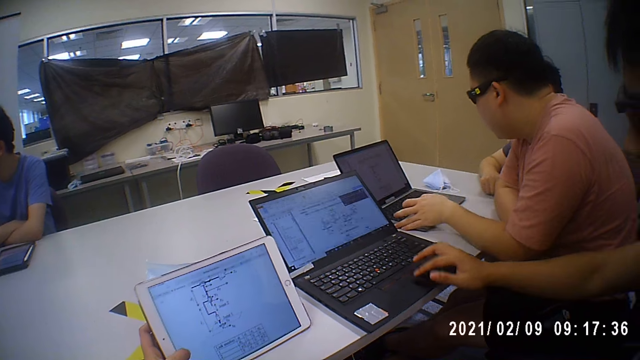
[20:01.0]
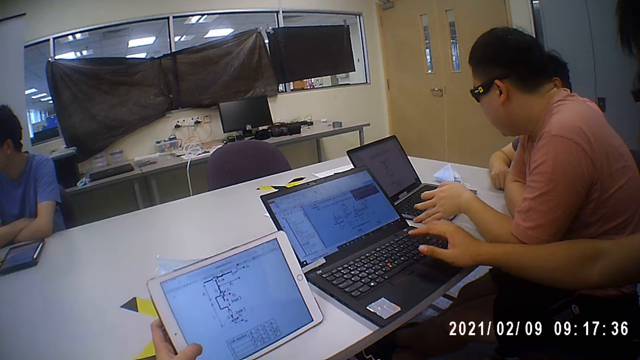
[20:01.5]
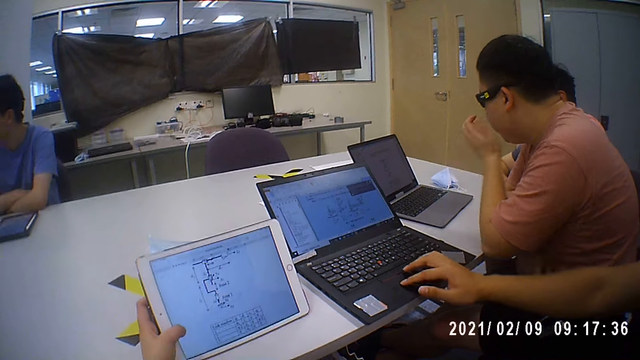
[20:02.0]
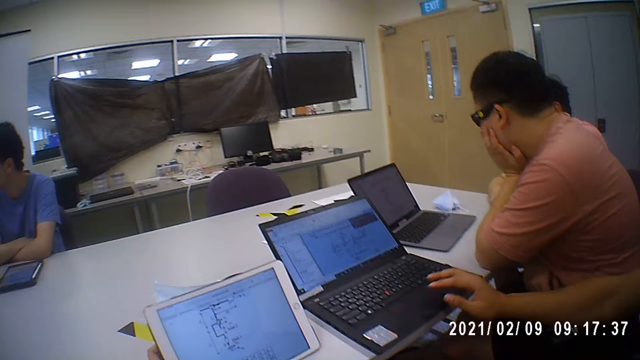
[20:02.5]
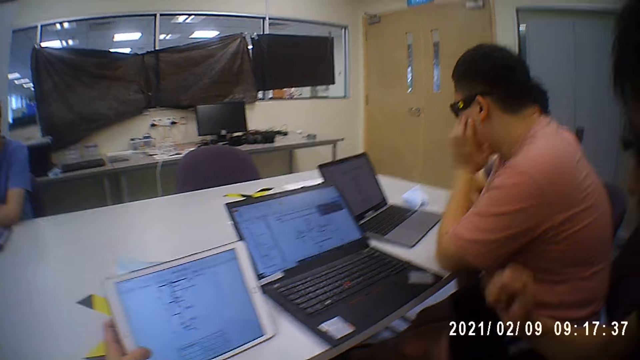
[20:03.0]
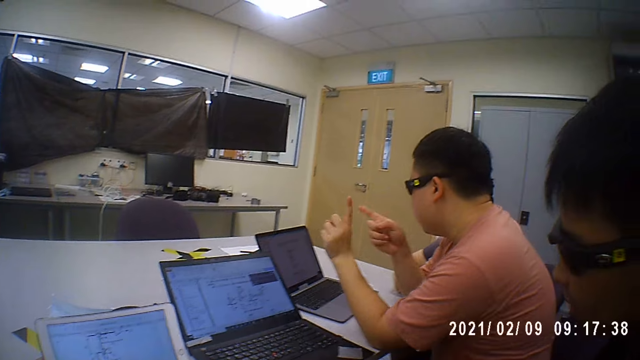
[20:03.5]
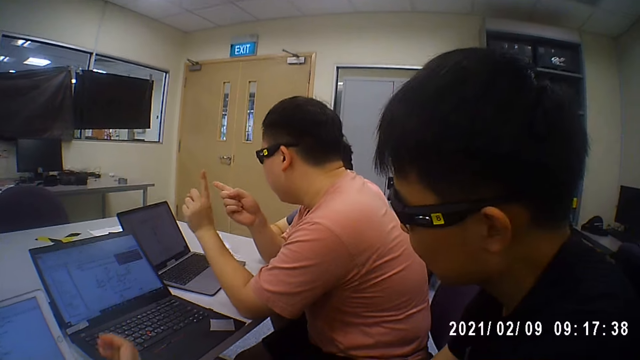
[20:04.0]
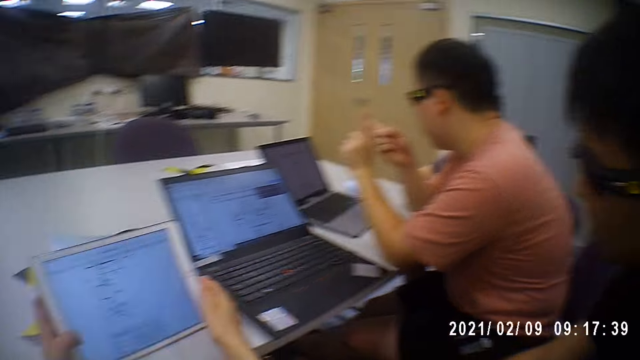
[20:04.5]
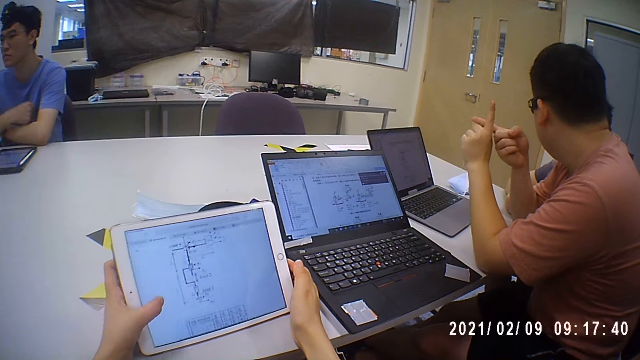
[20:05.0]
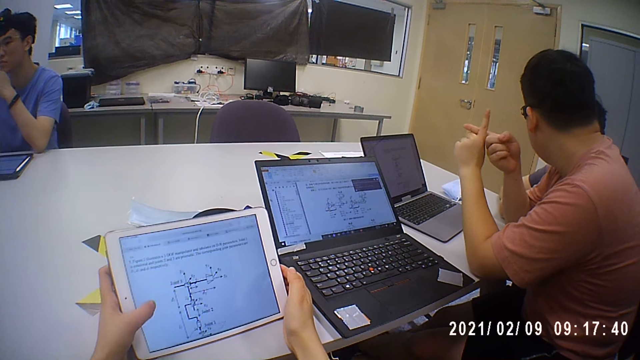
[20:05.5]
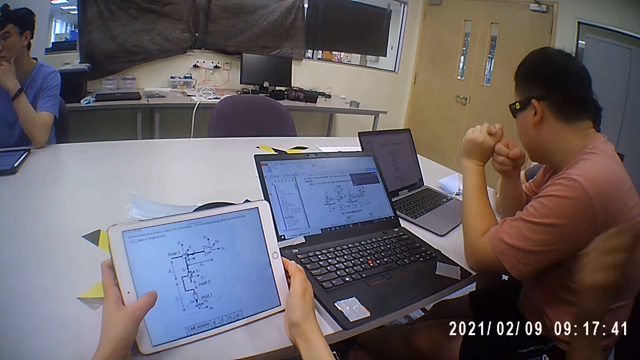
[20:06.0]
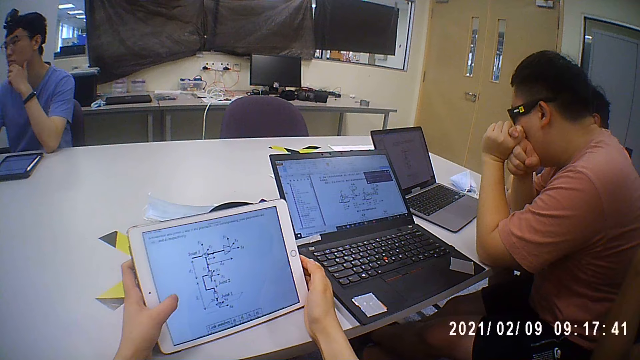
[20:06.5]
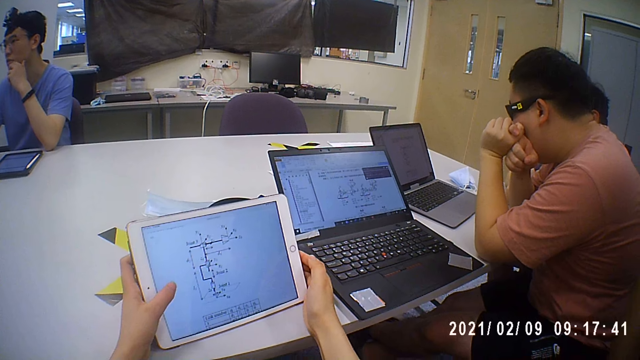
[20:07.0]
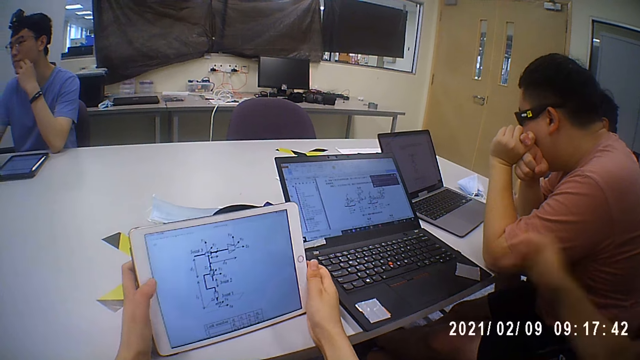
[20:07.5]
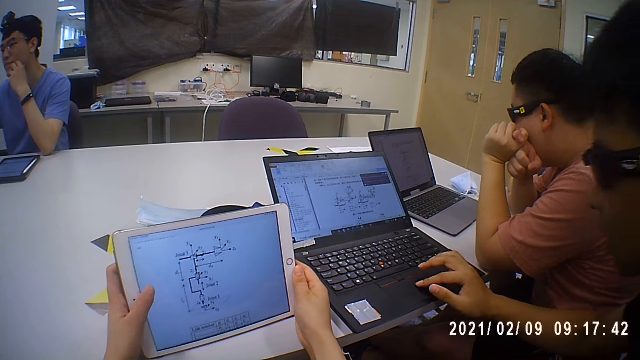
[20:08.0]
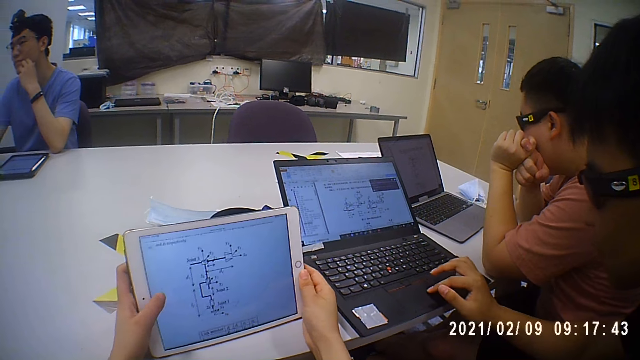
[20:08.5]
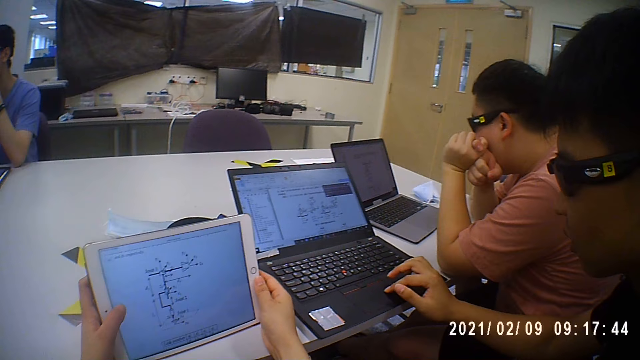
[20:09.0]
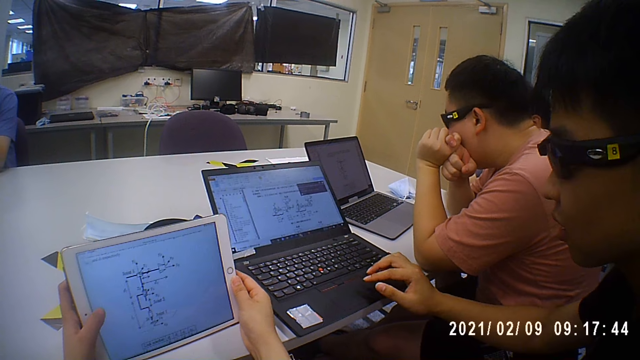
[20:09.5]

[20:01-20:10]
A man moves the laptop on the table with his left hand. The camera wearer operates the tablet with her left hand.

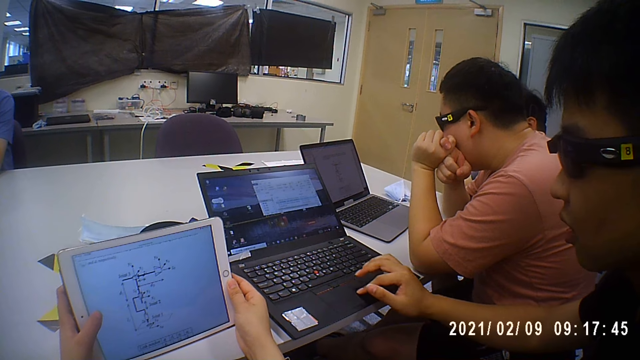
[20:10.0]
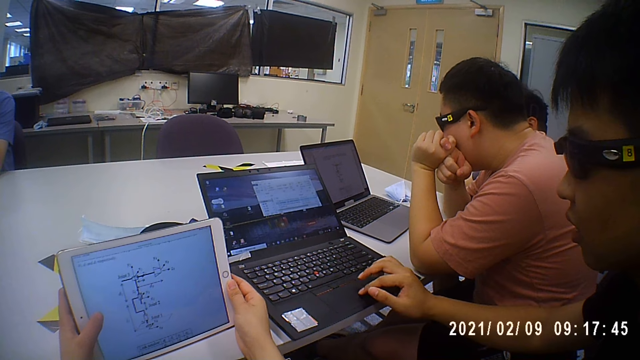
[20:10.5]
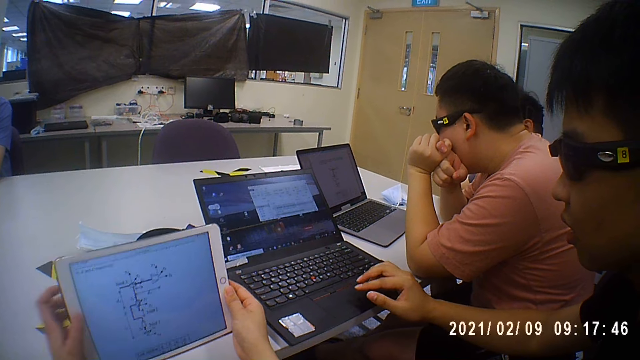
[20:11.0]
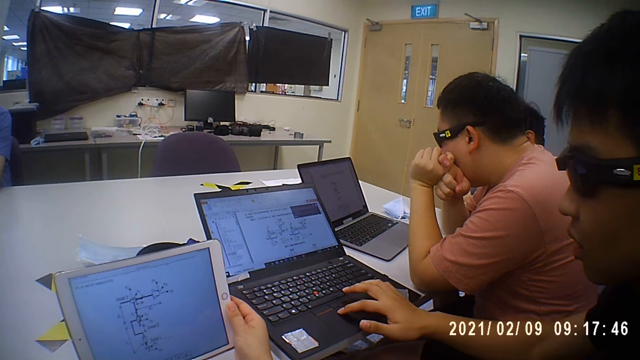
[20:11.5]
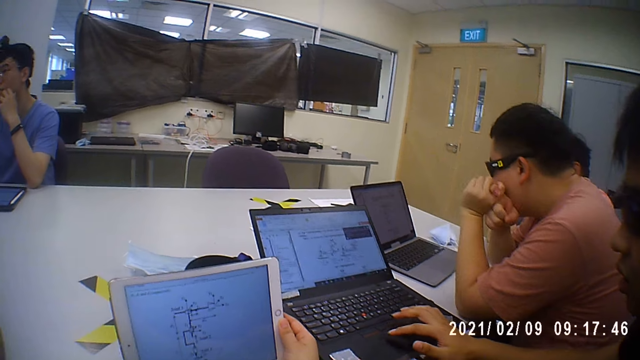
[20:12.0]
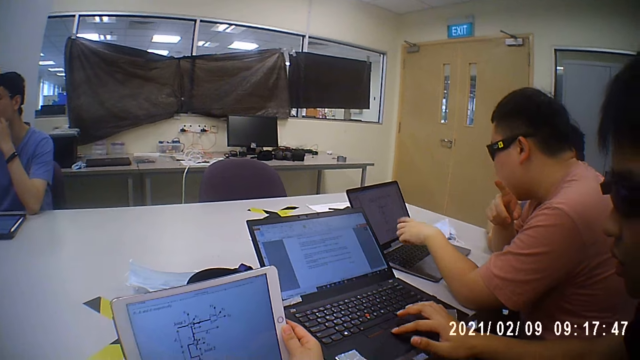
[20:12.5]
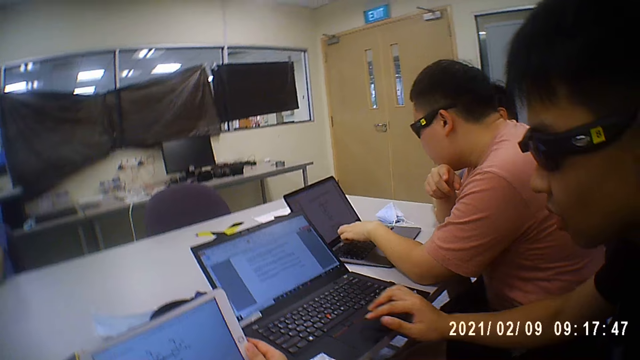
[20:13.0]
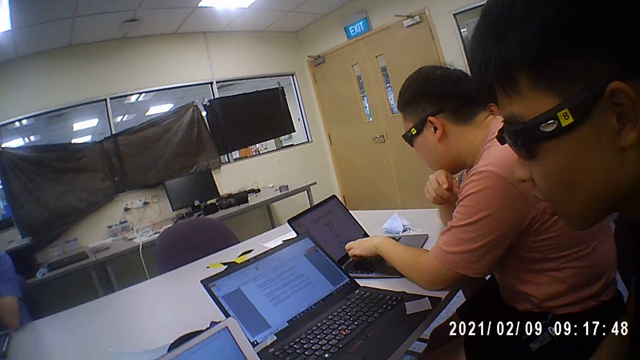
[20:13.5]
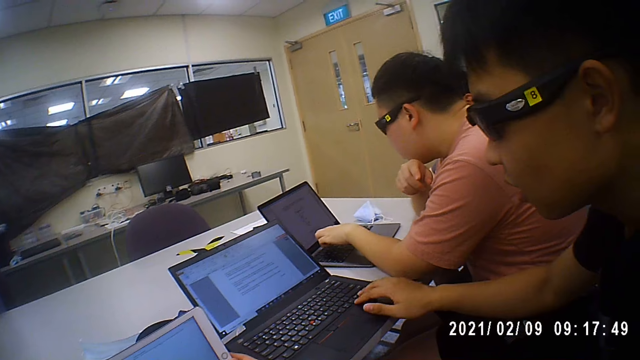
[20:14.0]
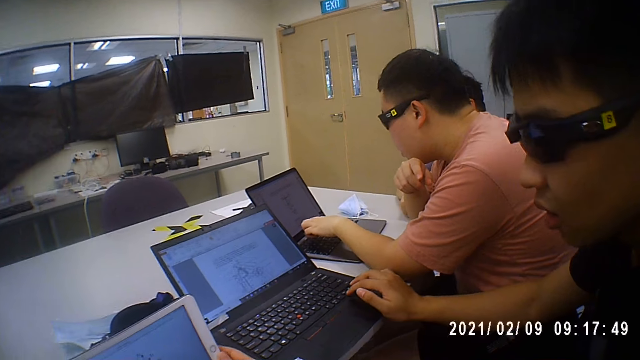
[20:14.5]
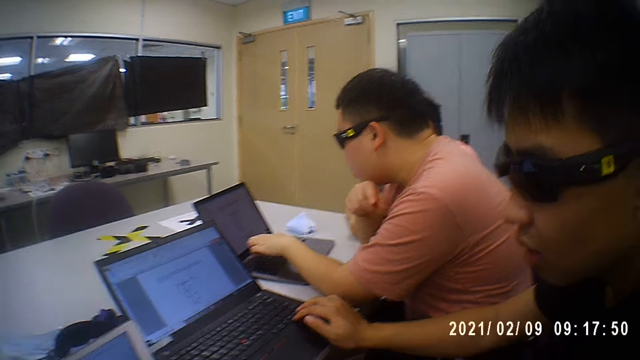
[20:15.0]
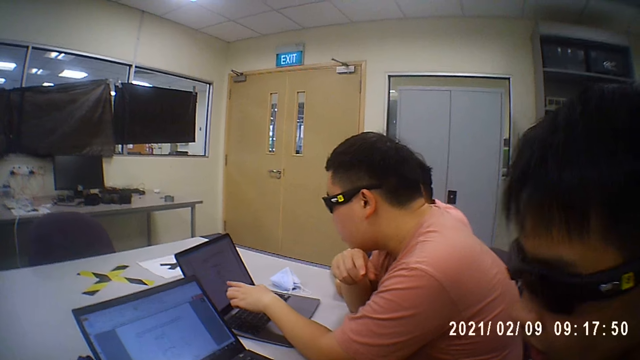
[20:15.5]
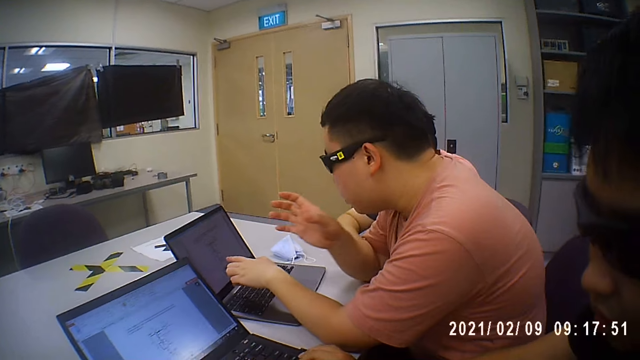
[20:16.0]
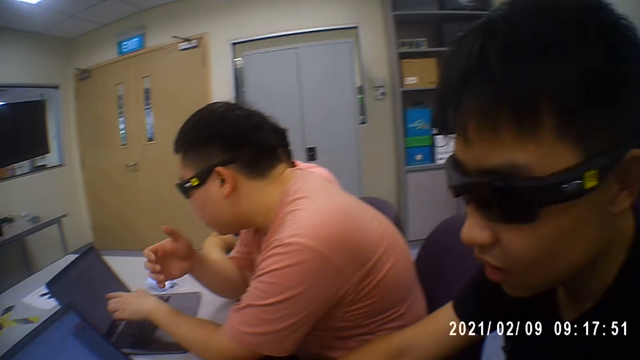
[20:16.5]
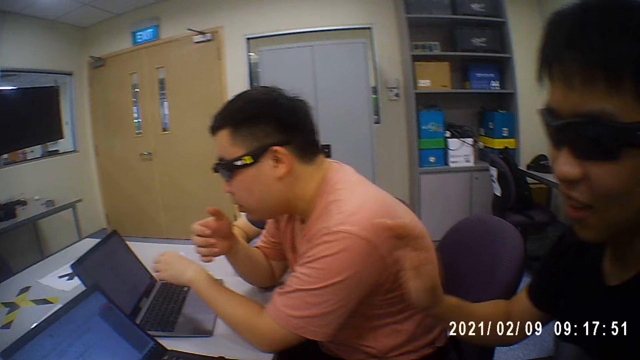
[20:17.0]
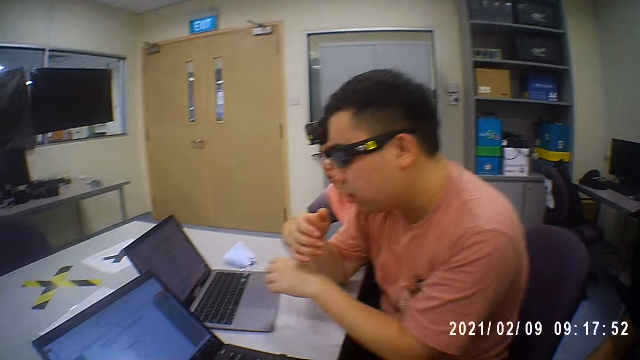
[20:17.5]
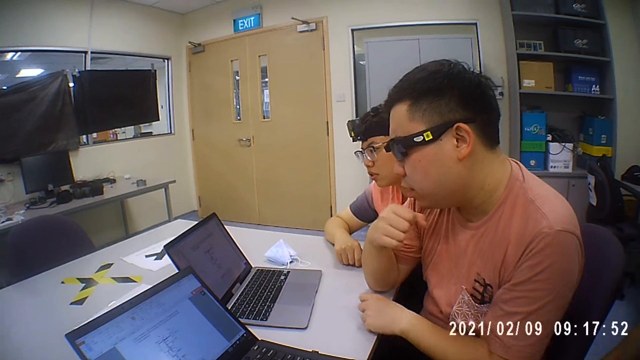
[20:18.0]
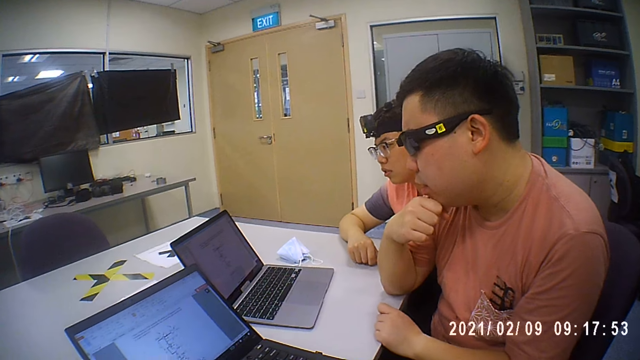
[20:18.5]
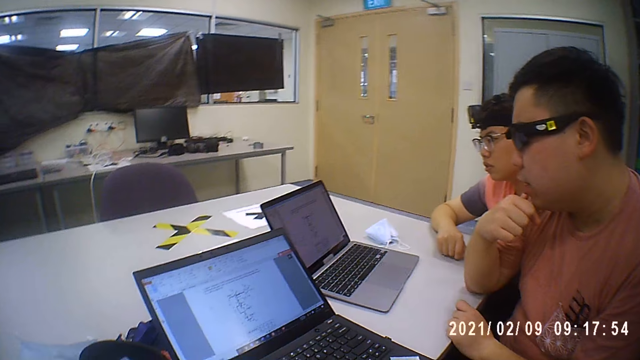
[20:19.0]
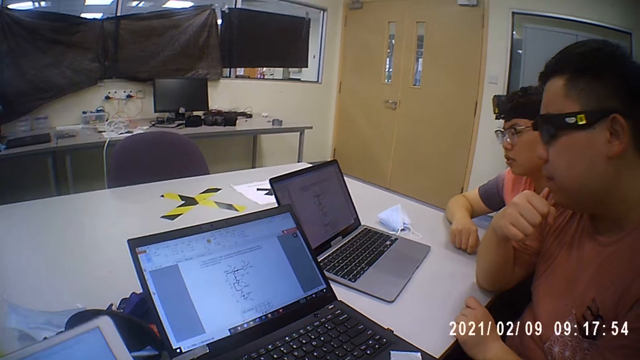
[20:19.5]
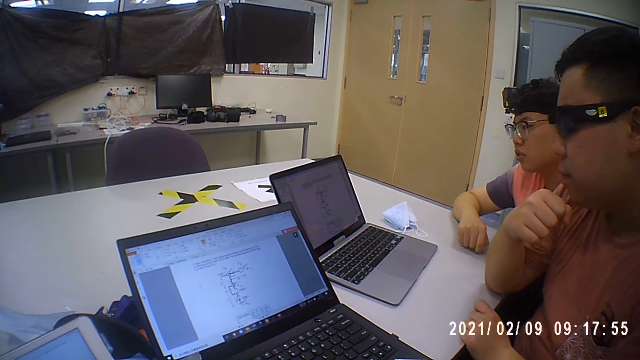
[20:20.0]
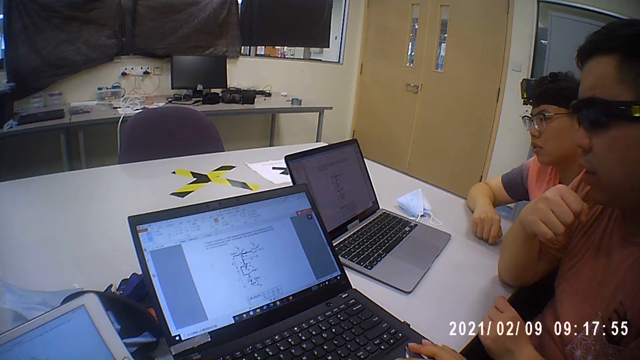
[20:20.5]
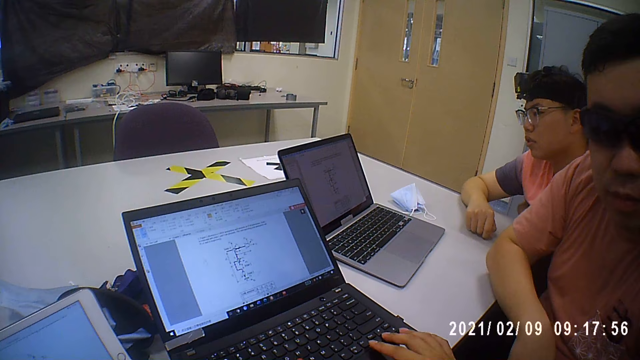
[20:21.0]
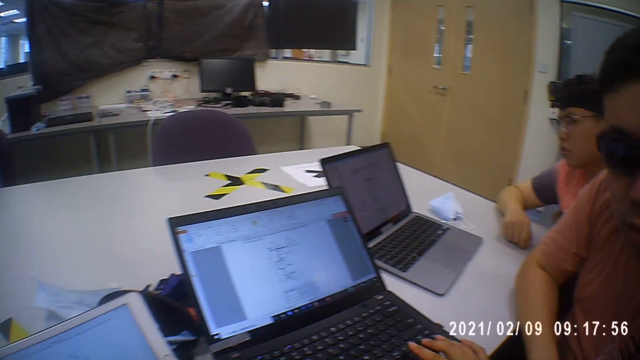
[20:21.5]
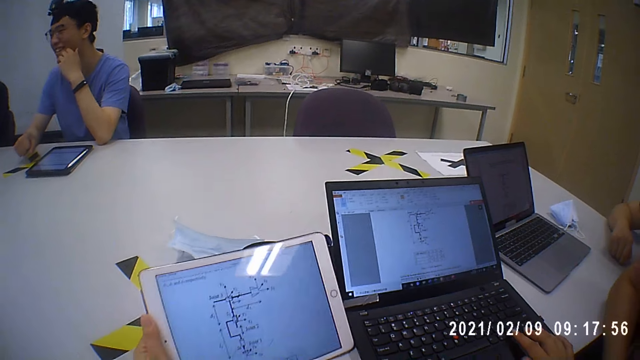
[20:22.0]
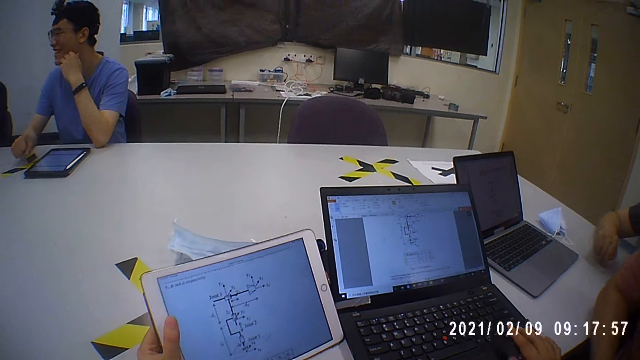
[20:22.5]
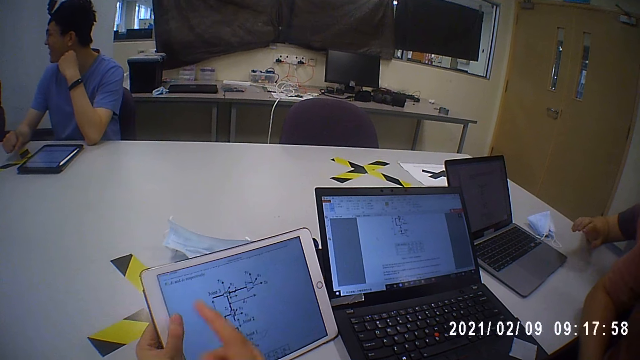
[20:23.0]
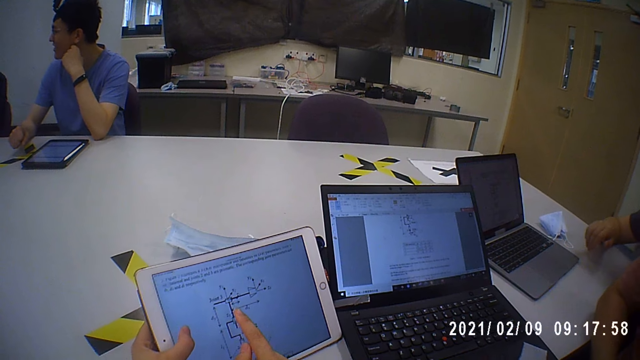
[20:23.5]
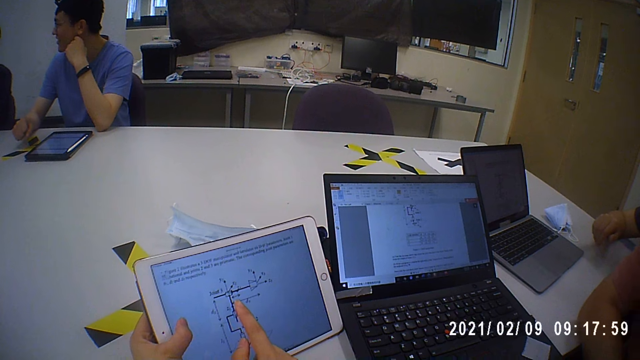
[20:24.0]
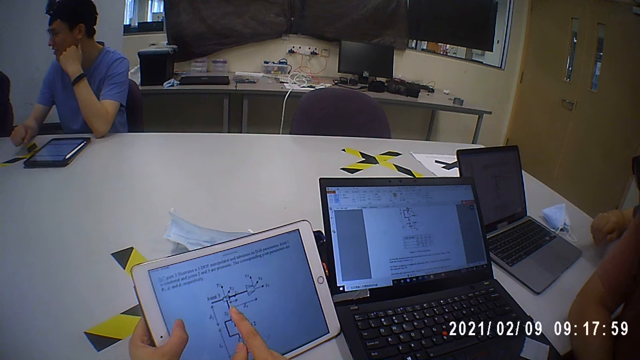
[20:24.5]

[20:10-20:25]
The camera wearer touches her face with her left hand. She adjusts the camera on her head. She converses with a man. Another man stares at the camera wearer's tablet. The camera wearer asks the other man questions on the tablet. She interacts with the first man and the other man. She operates the tablet with both hands.
